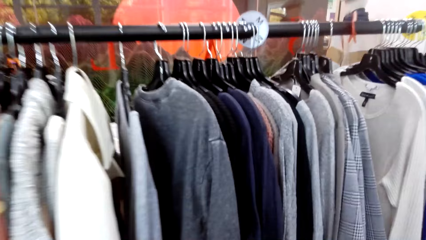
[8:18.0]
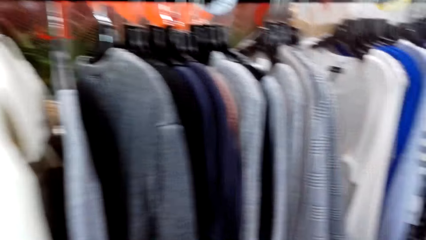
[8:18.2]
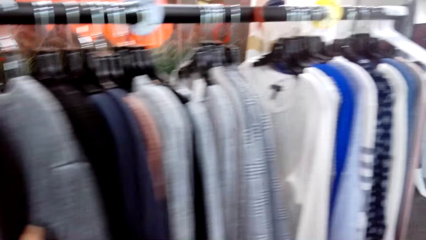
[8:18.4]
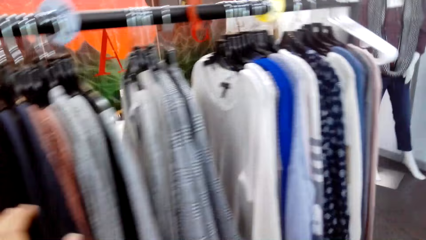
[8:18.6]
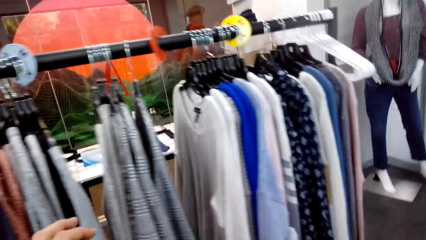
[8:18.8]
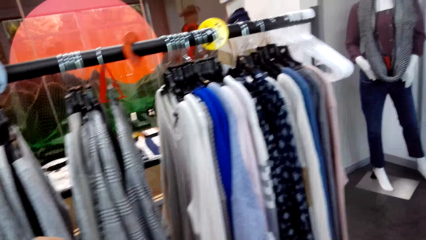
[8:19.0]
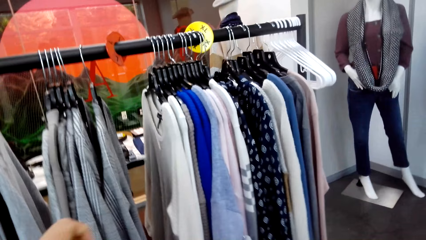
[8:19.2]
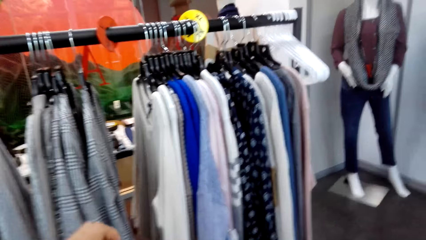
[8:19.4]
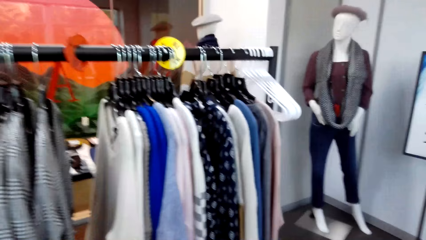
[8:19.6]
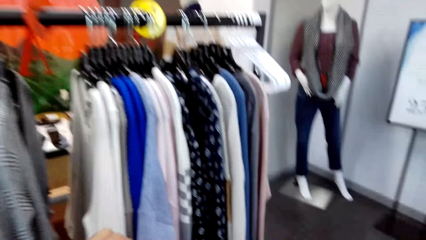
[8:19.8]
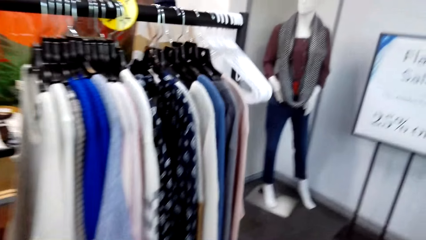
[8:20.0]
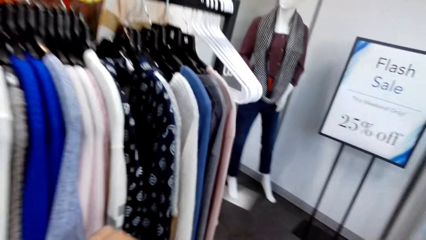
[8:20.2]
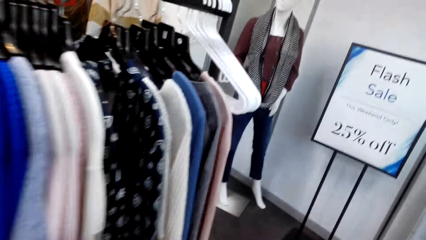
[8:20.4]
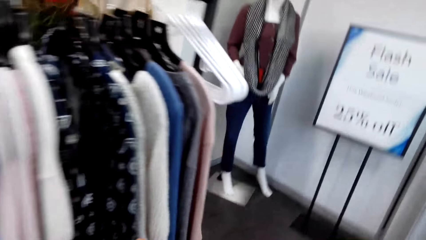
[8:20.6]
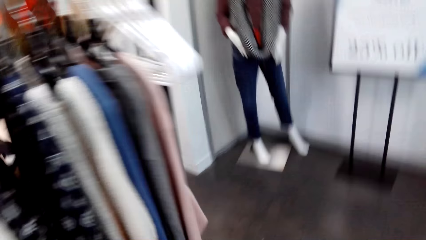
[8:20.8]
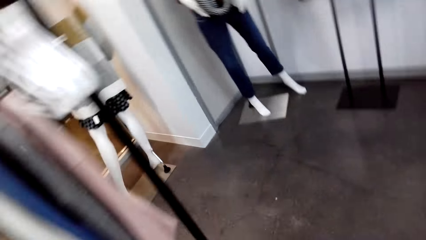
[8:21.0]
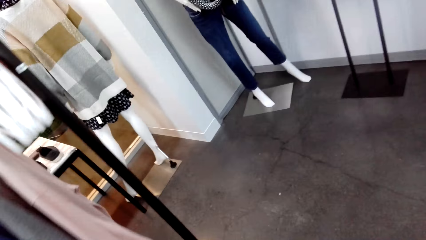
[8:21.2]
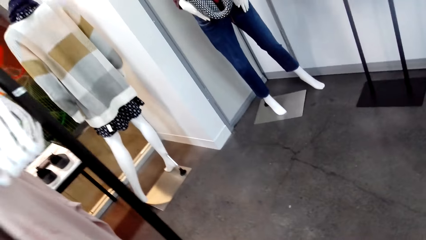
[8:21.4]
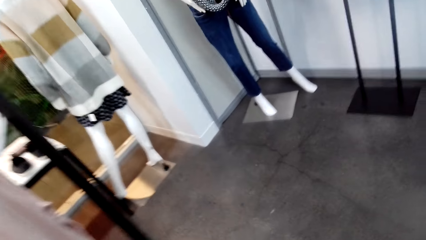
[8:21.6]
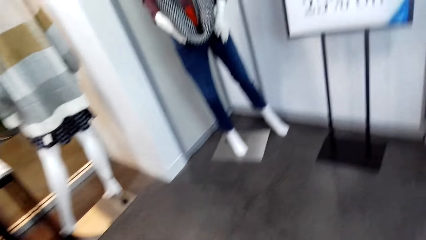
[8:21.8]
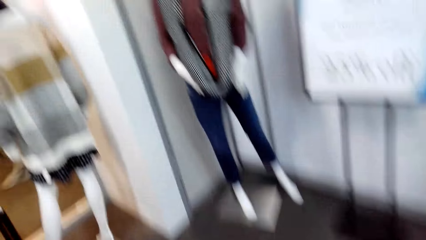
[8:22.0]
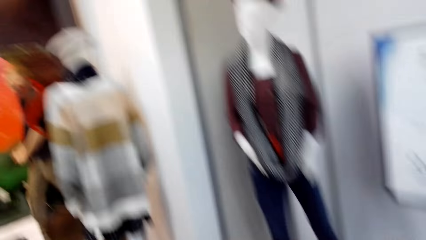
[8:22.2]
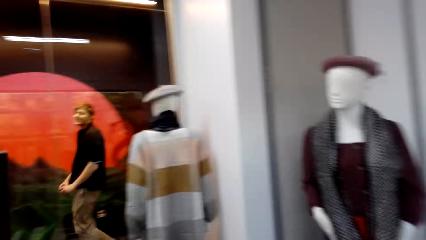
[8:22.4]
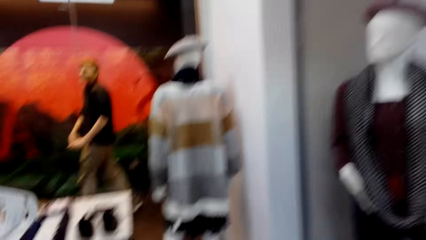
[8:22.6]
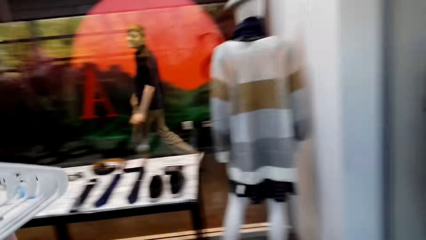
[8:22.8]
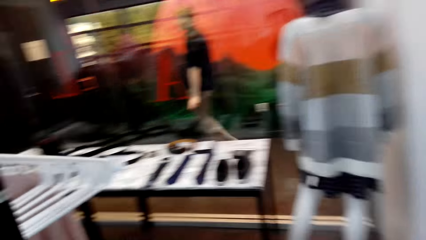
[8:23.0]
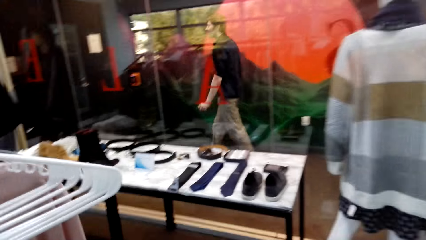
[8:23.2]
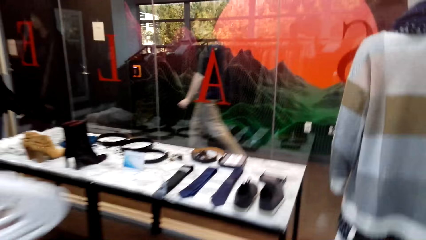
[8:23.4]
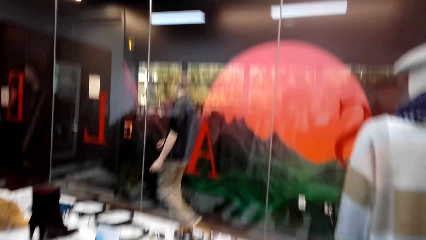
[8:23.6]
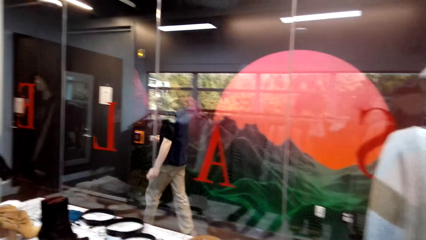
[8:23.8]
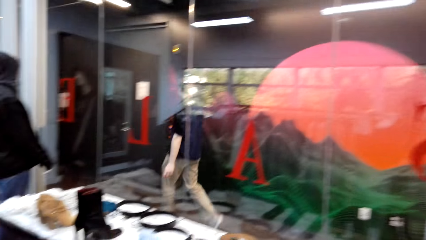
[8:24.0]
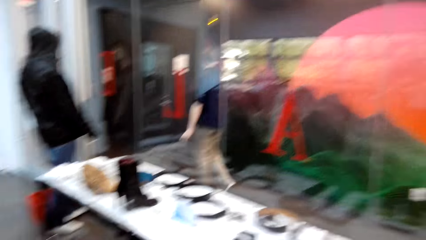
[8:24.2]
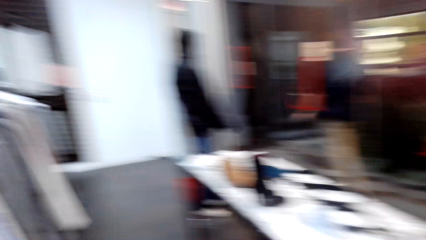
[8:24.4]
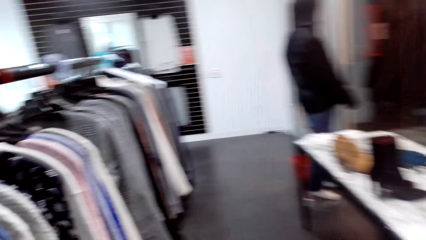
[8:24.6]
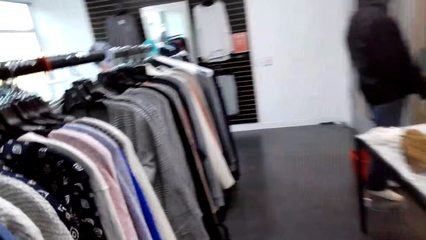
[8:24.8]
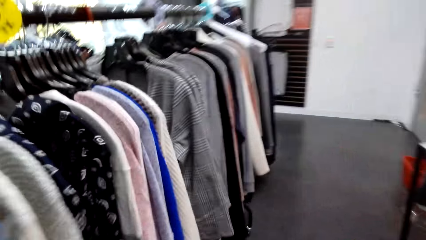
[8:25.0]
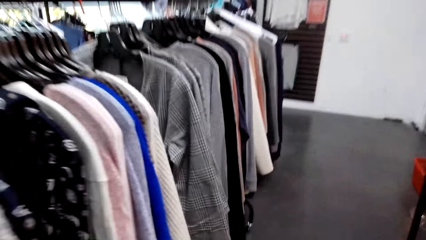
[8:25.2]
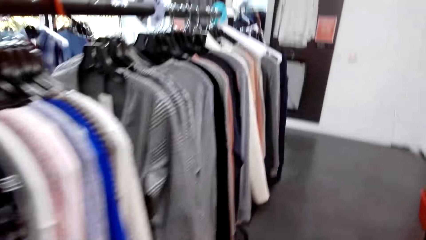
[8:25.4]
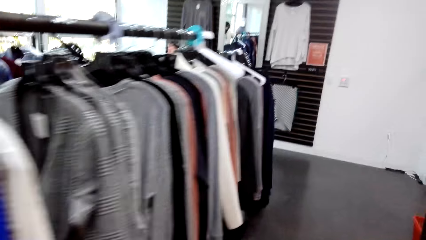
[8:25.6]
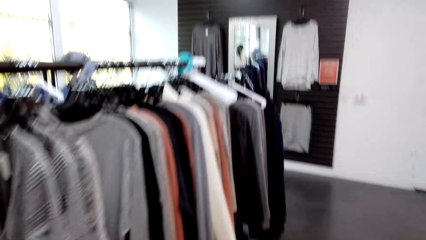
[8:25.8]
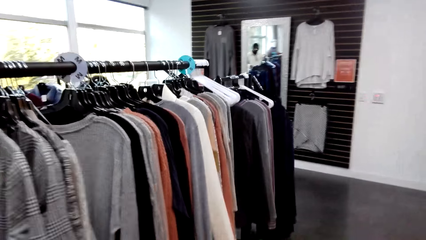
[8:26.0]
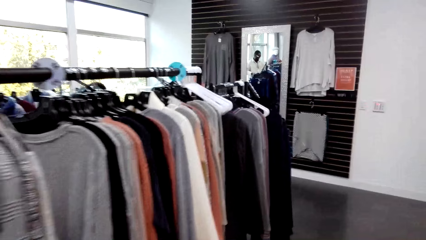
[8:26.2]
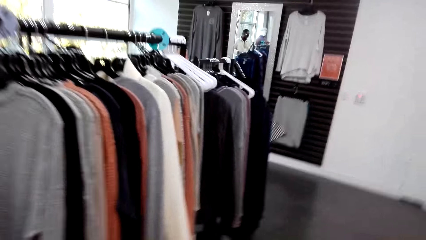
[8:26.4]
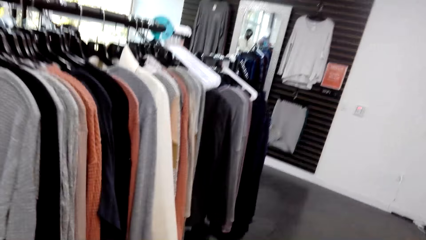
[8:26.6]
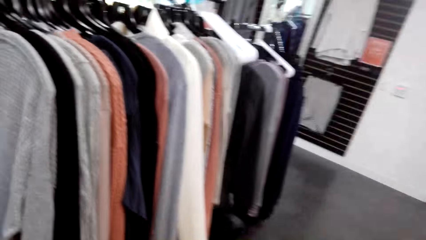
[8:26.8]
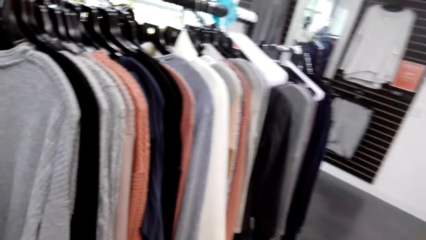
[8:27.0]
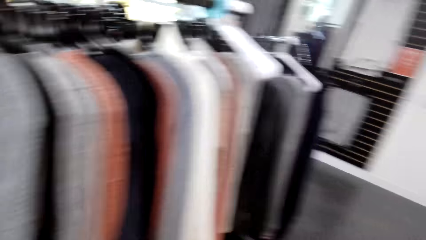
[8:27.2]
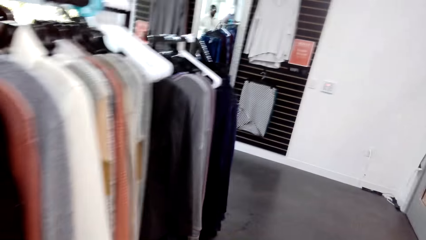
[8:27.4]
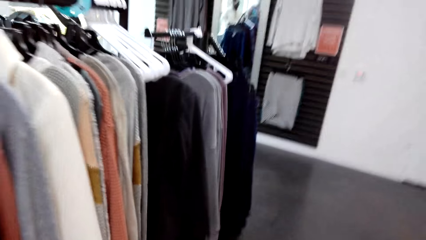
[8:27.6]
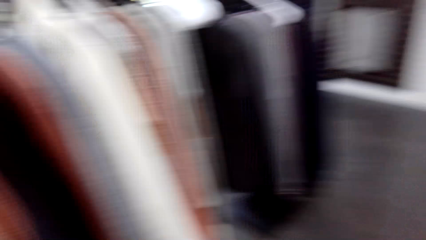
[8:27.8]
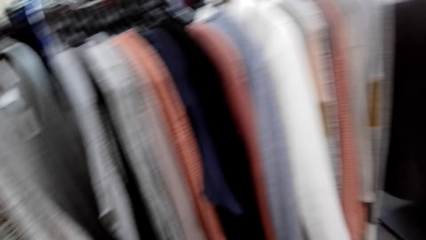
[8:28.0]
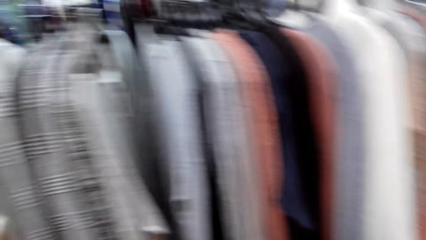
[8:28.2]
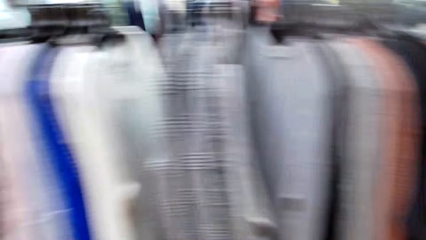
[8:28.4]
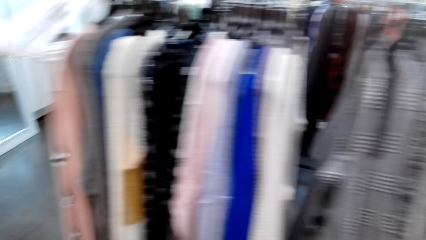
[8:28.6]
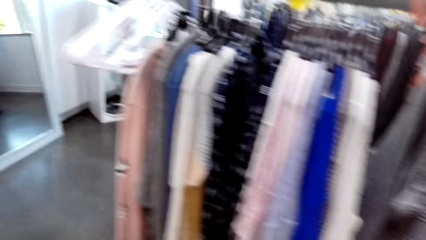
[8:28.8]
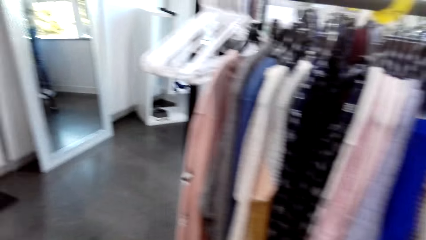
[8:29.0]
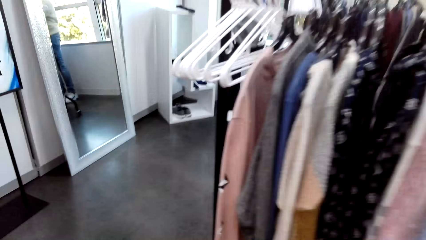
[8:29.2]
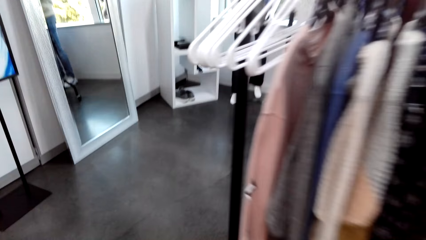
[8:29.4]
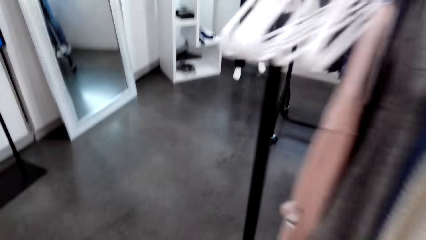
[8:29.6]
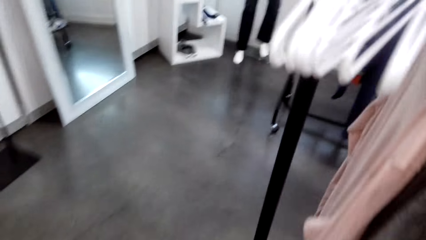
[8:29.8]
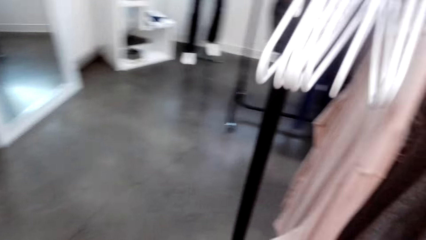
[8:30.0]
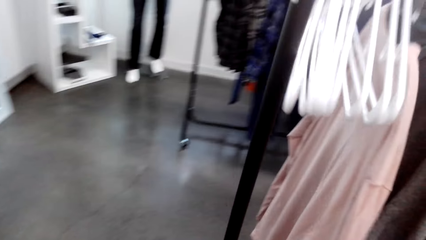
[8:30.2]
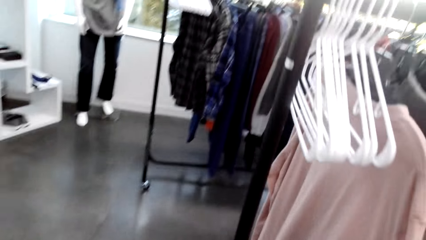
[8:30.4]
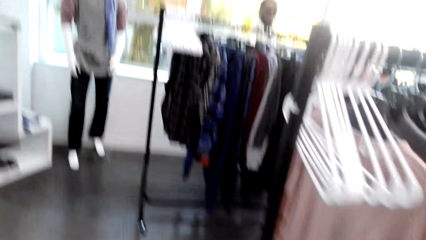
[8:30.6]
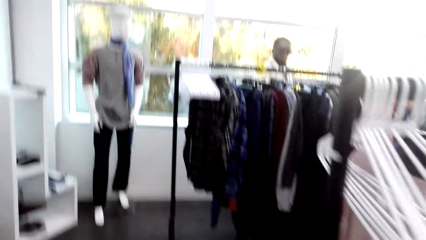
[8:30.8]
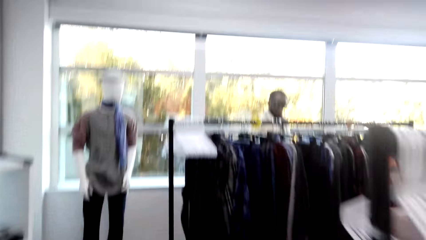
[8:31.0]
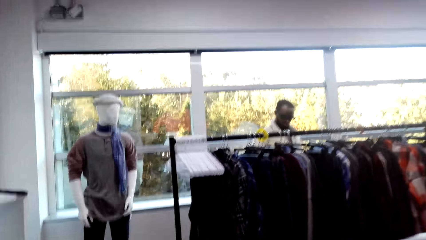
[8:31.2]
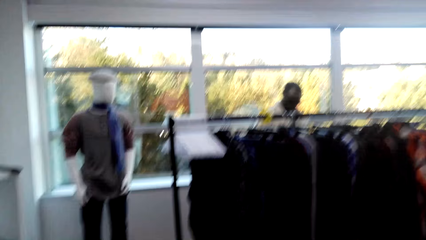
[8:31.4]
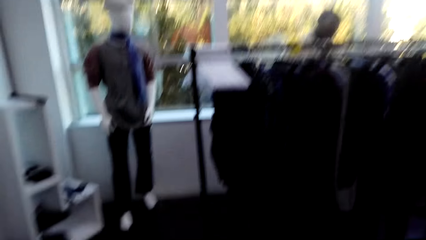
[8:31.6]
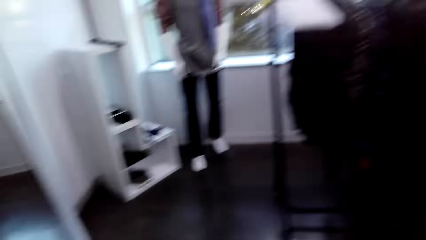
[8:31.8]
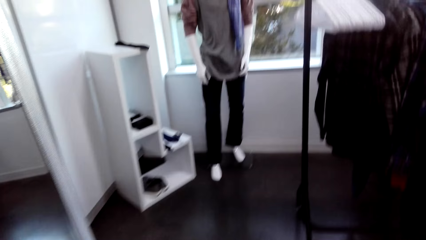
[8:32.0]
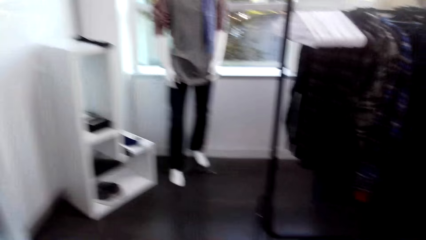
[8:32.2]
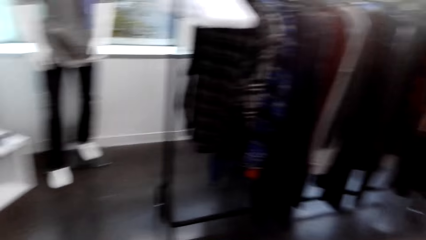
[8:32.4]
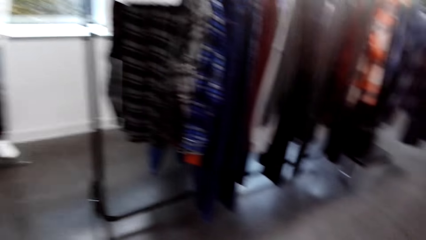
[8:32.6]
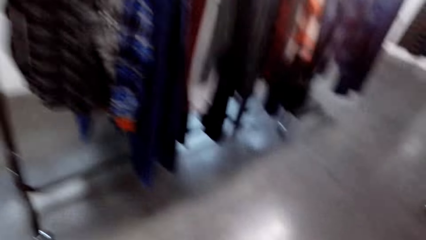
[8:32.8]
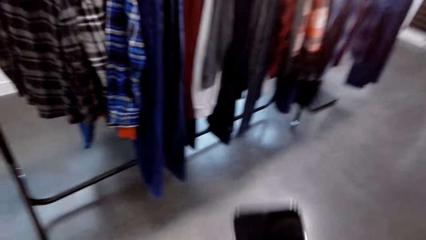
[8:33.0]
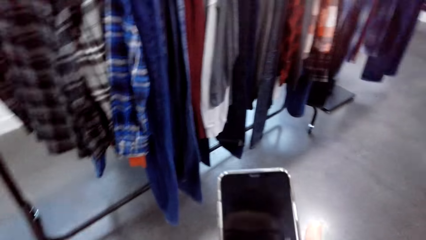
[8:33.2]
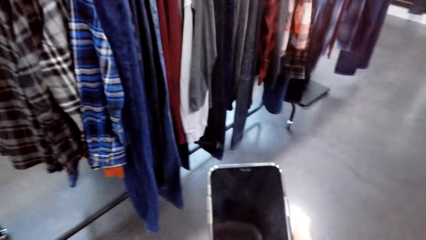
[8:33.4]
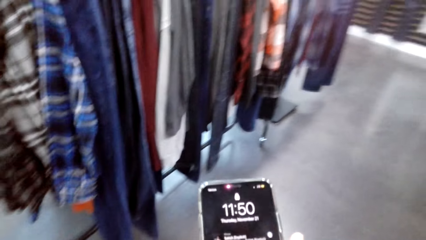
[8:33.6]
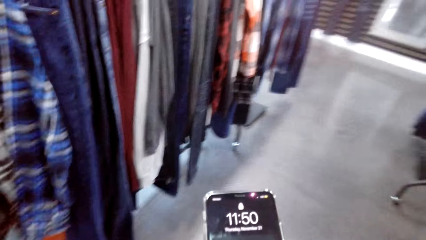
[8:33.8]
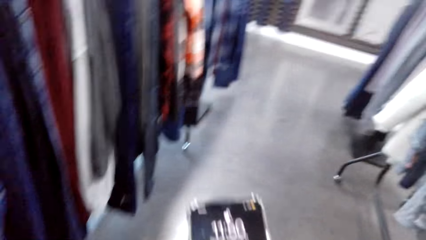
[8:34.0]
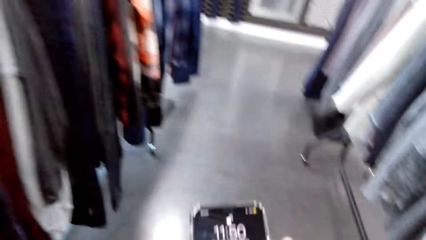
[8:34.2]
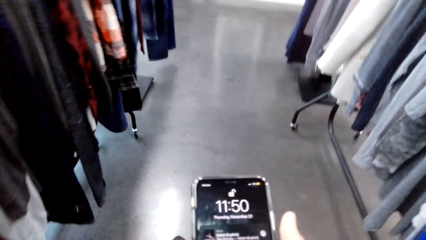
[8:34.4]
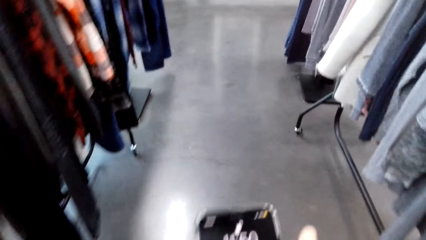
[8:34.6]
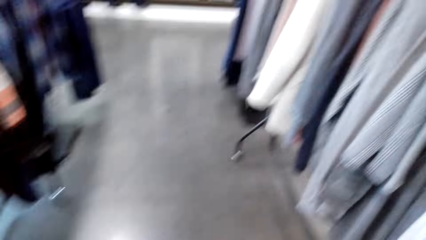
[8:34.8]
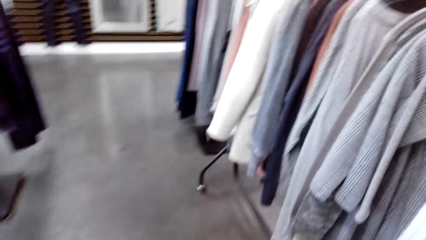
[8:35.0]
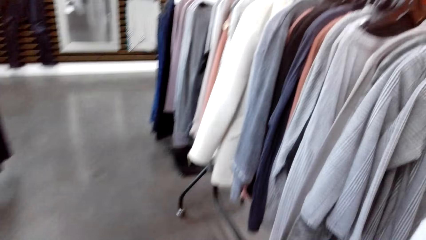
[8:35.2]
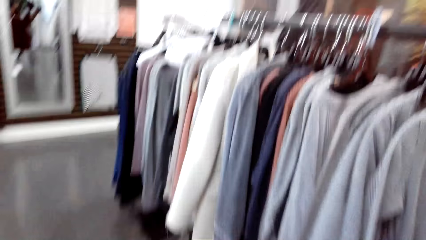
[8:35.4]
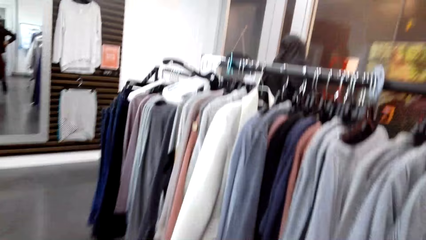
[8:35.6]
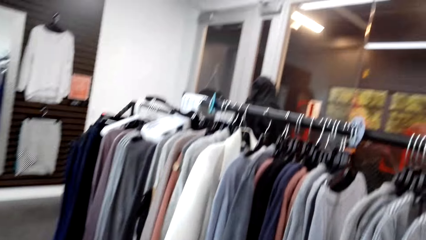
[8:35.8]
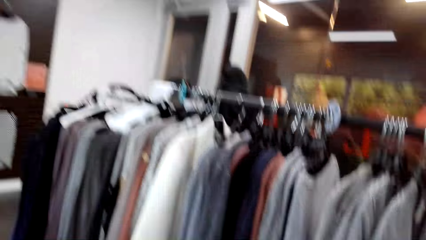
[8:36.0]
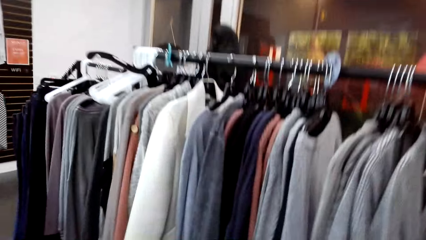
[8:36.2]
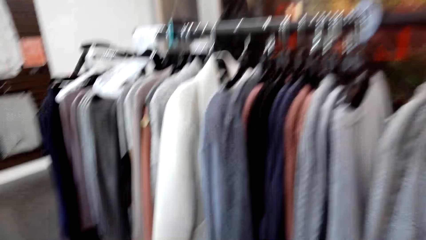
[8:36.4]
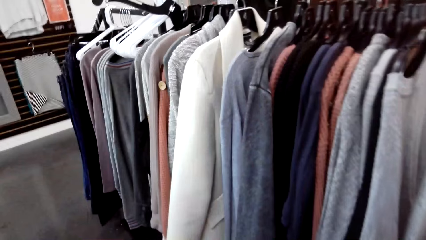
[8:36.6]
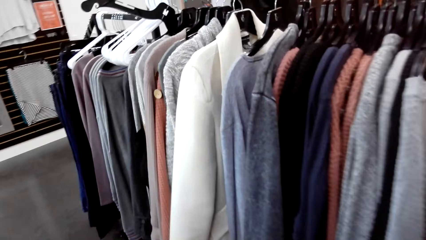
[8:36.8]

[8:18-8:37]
A person walks around. The camera wearer walks around. He scrolls through his phone.
